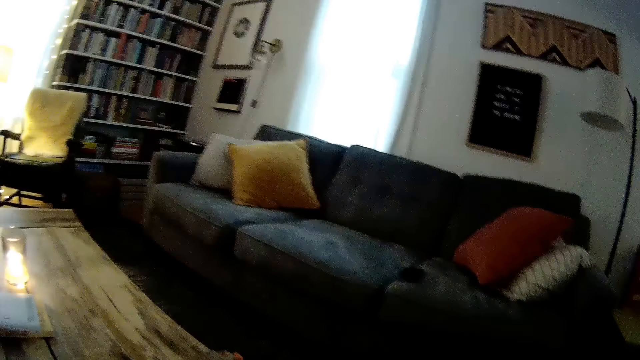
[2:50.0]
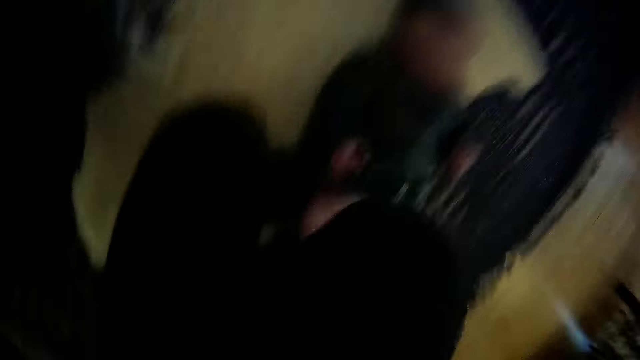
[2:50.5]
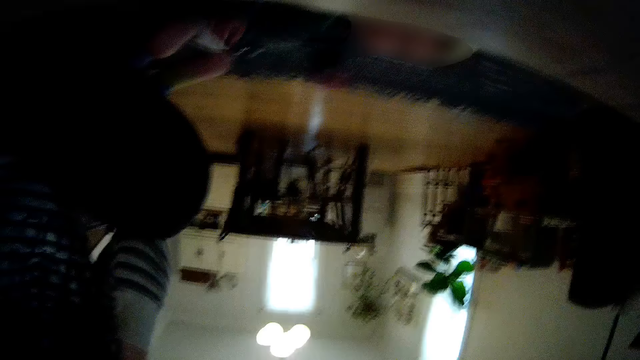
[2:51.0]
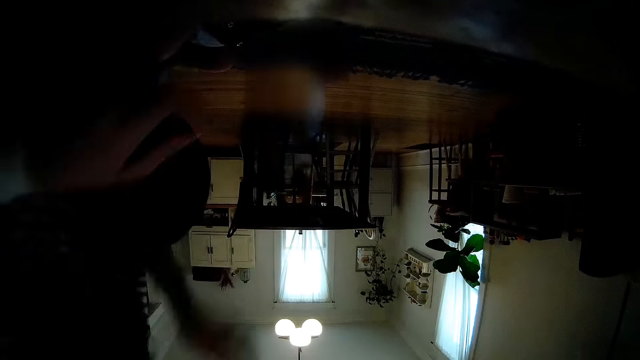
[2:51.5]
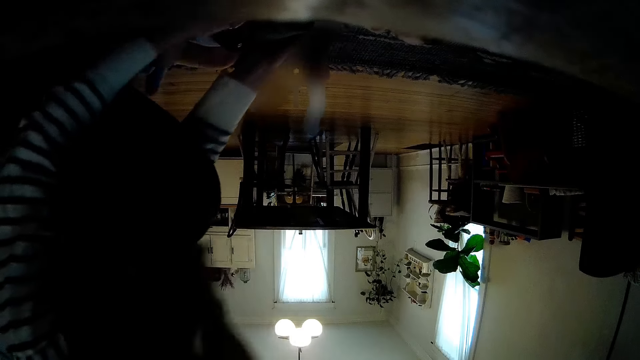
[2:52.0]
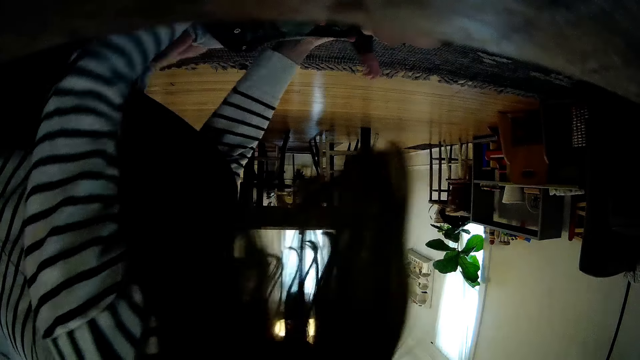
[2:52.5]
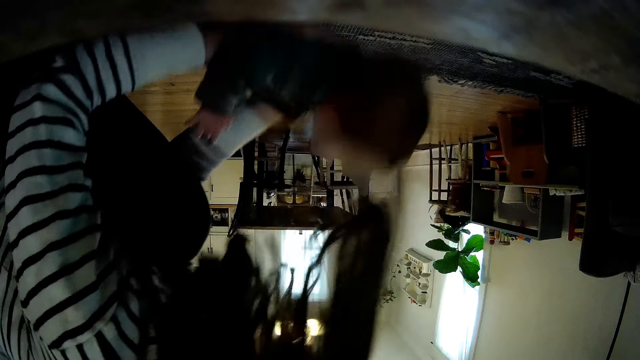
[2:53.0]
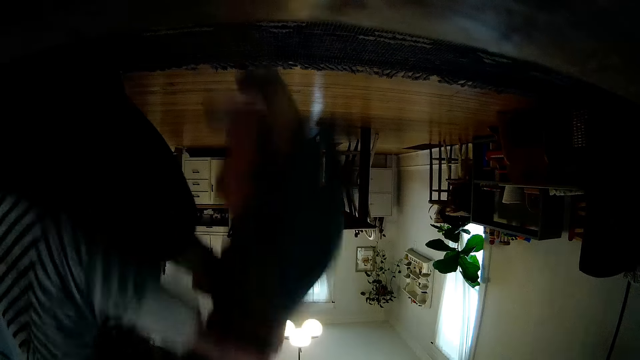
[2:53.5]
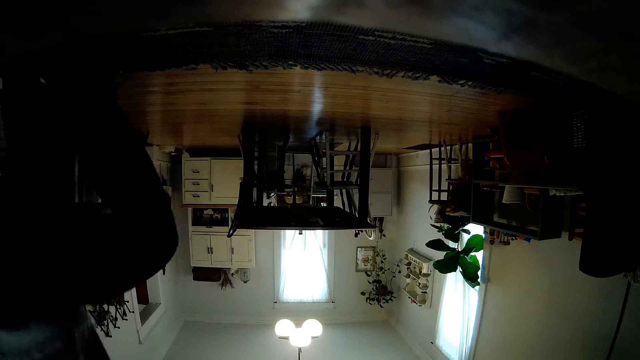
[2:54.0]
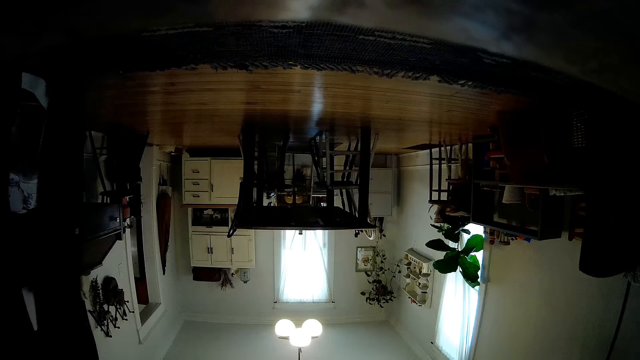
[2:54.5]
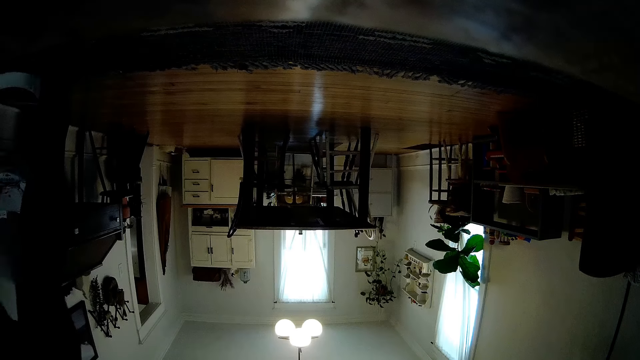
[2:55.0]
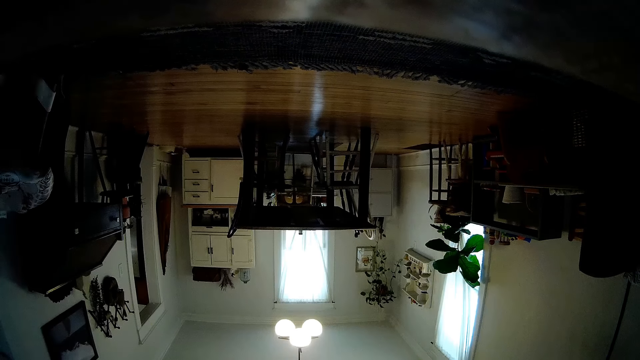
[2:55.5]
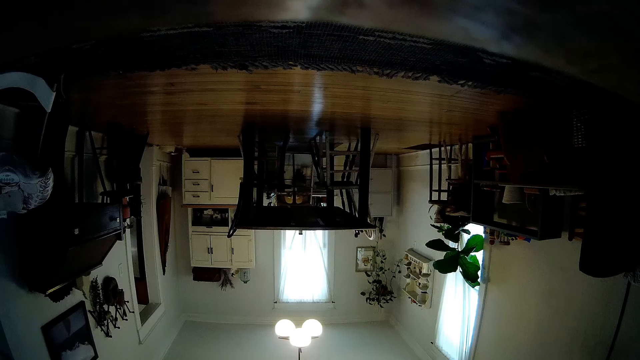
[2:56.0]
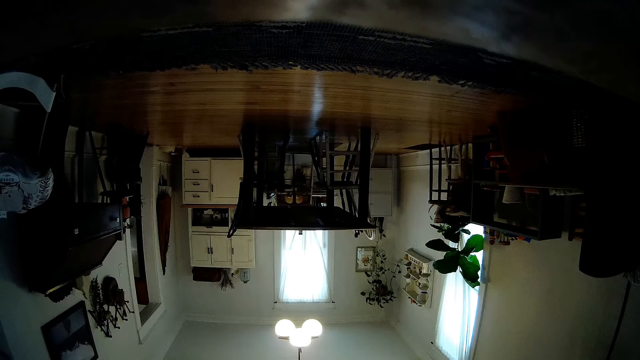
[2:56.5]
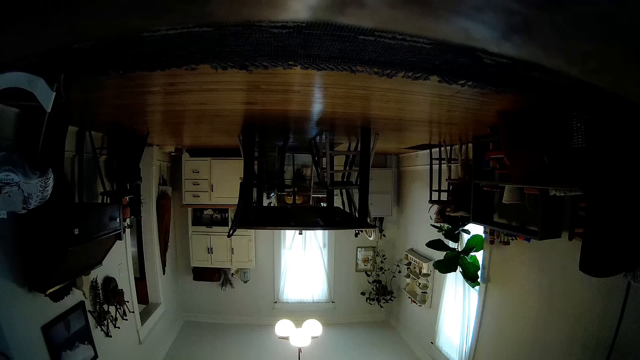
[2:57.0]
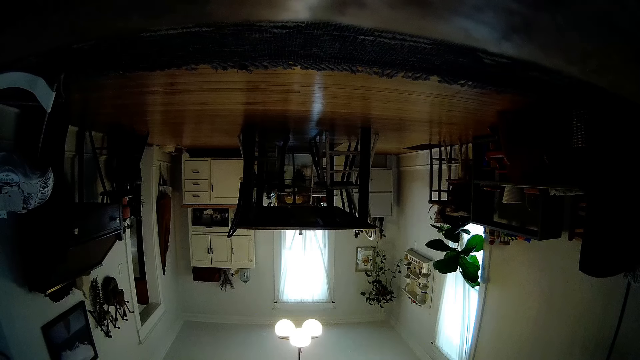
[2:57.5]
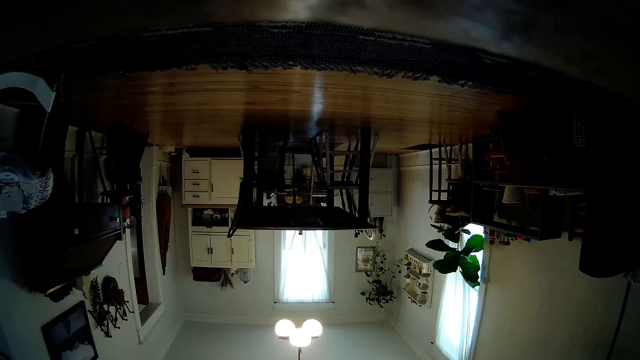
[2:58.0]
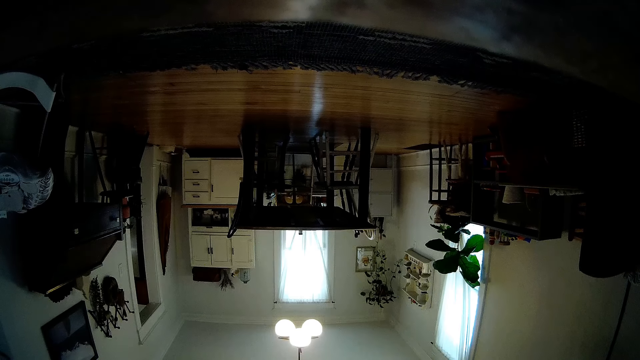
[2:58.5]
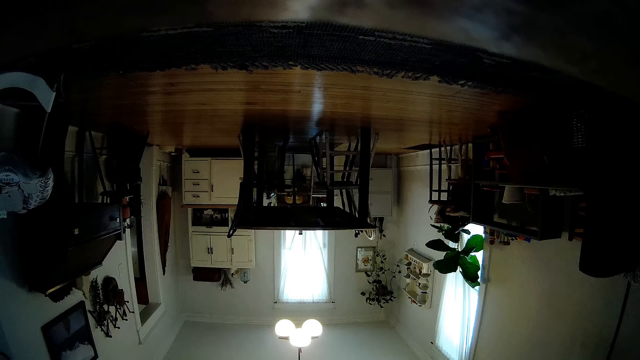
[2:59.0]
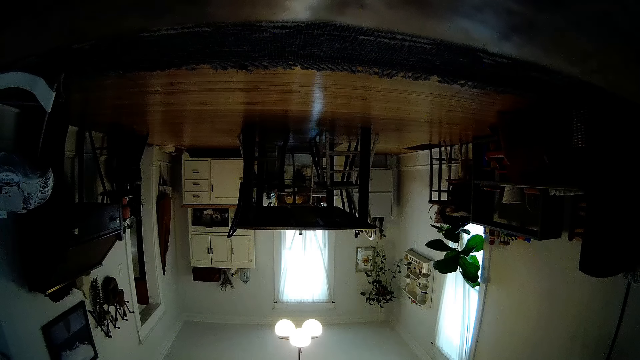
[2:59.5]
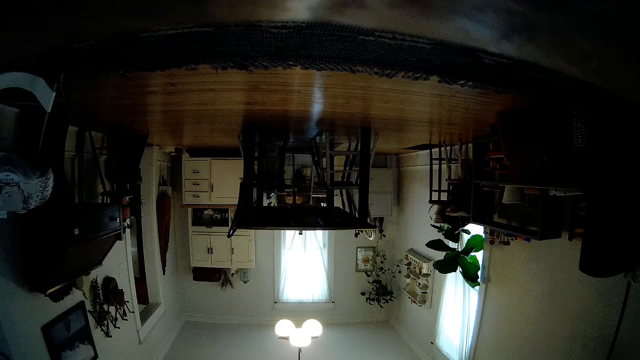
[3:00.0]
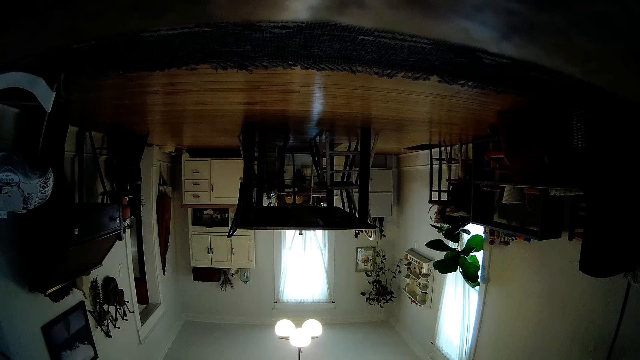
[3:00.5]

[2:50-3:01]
The camera wearer moves her hand. She removes her glasses. She places the camera on the table. She drops her glasses on the ground. She carries the baby from the ground with both hands. She stands up with the baby. She walks to the room, away from the camera.

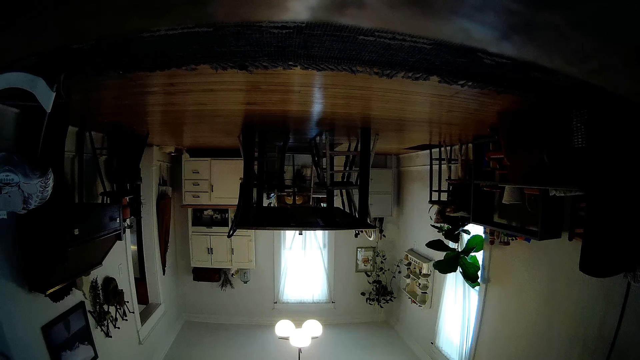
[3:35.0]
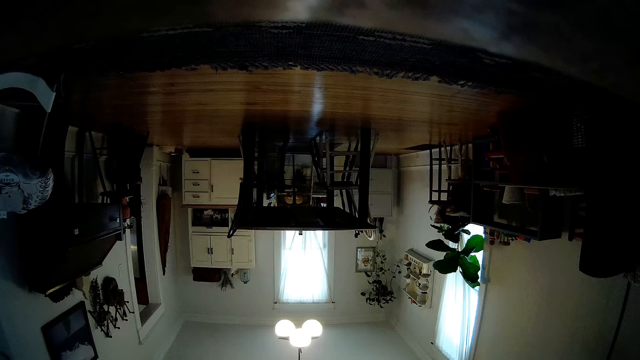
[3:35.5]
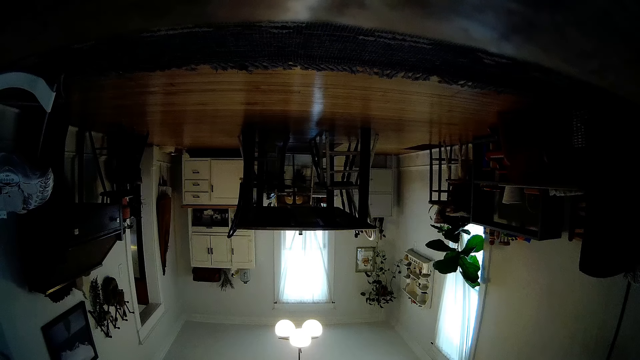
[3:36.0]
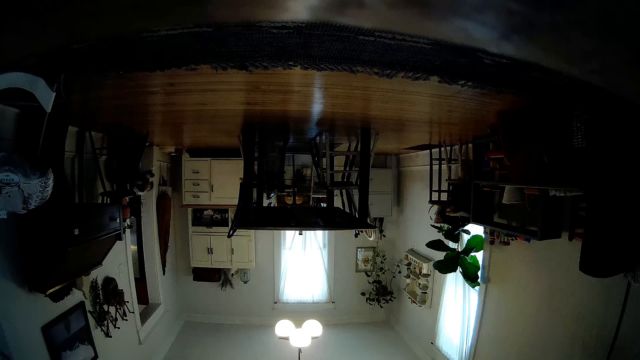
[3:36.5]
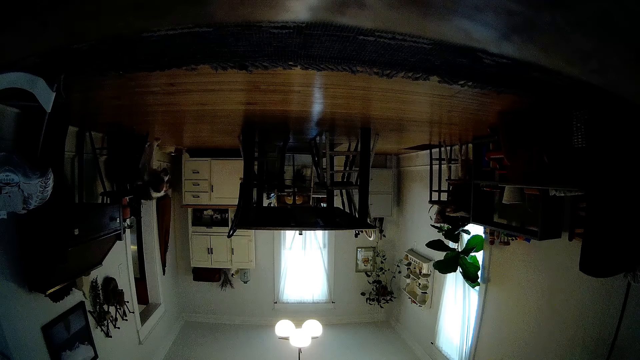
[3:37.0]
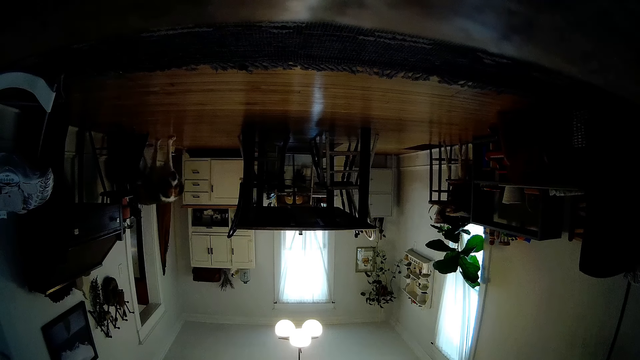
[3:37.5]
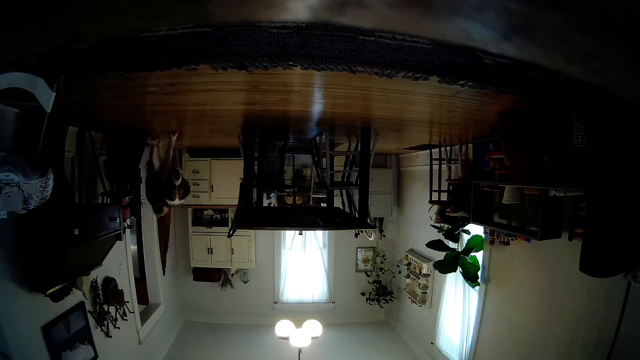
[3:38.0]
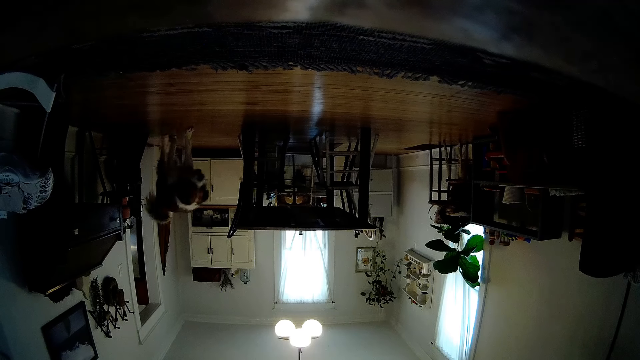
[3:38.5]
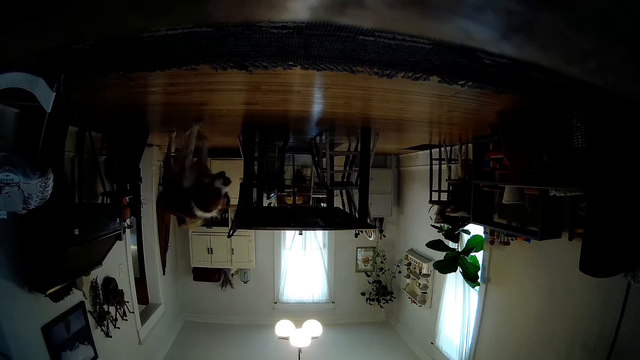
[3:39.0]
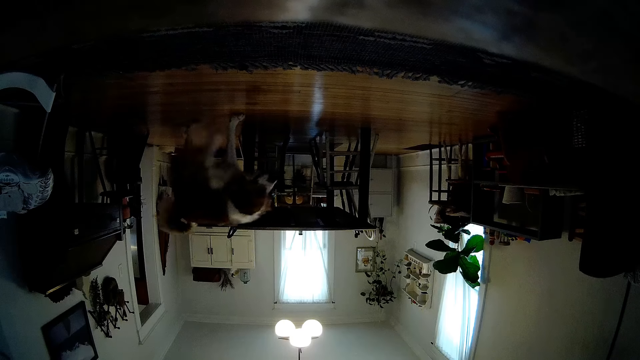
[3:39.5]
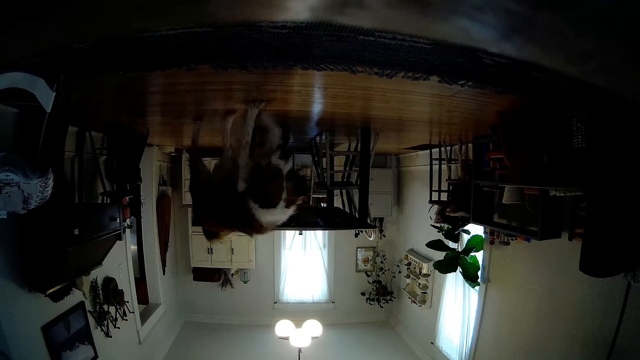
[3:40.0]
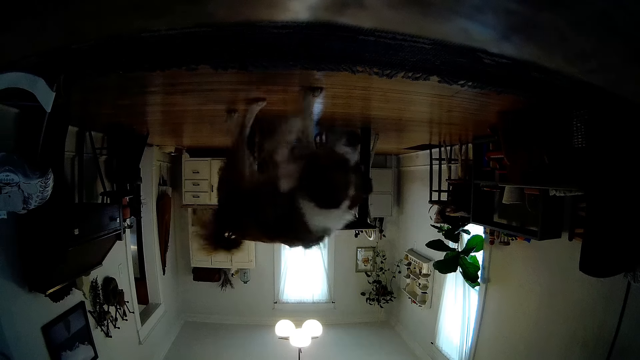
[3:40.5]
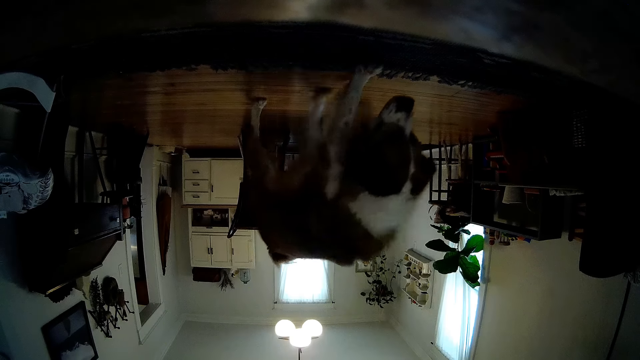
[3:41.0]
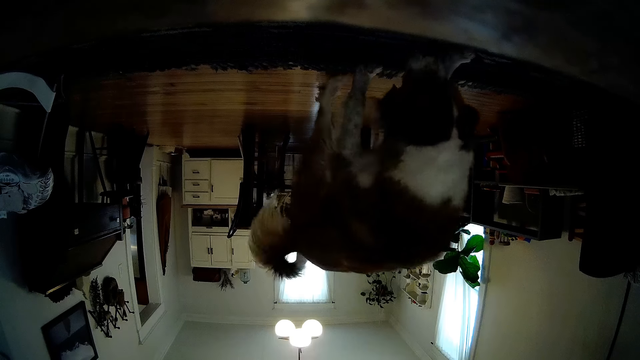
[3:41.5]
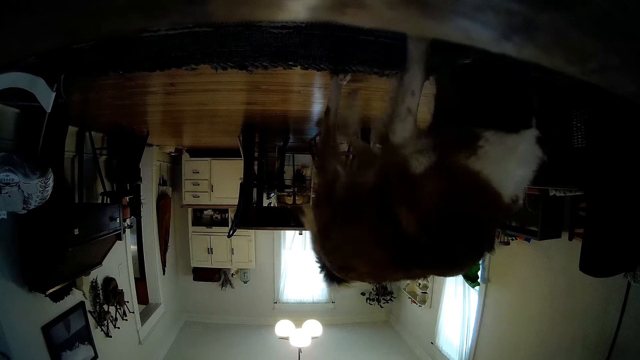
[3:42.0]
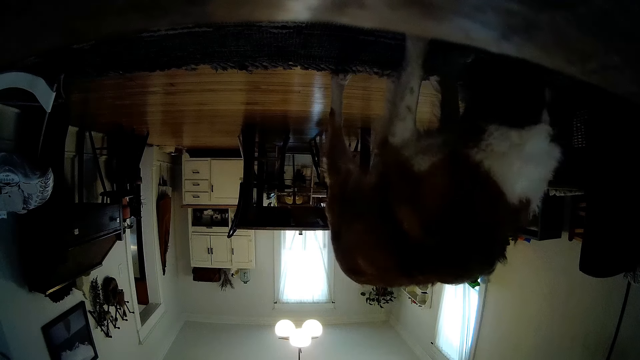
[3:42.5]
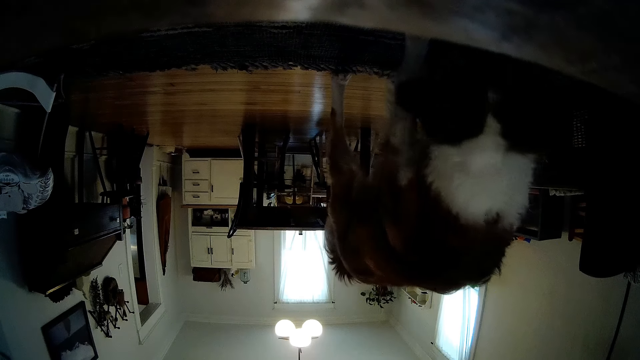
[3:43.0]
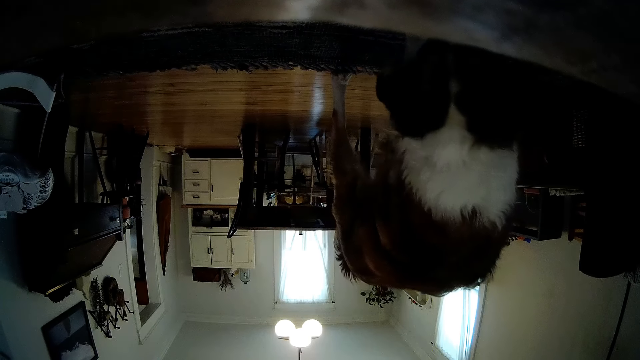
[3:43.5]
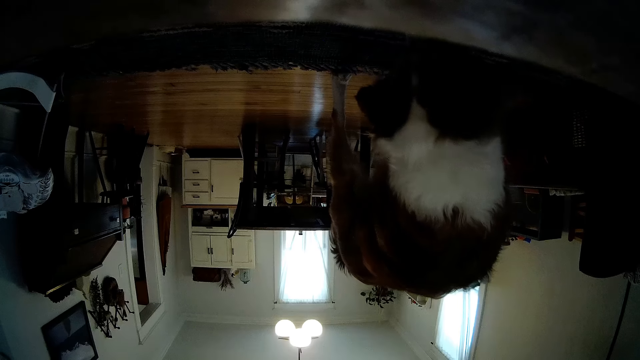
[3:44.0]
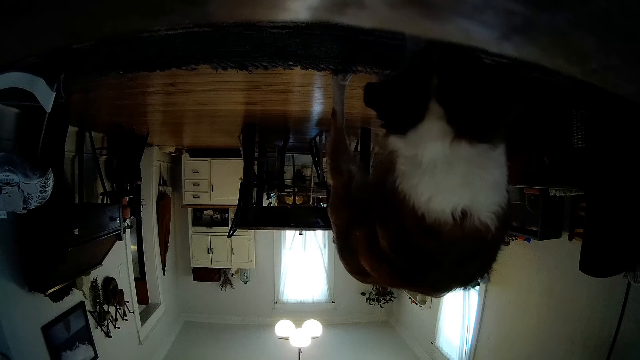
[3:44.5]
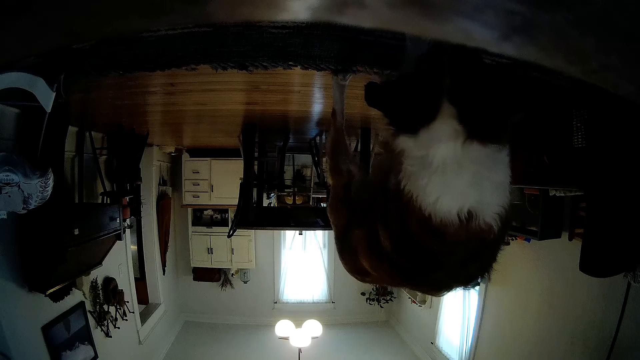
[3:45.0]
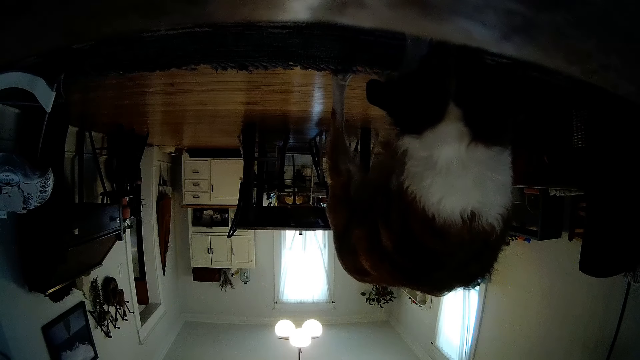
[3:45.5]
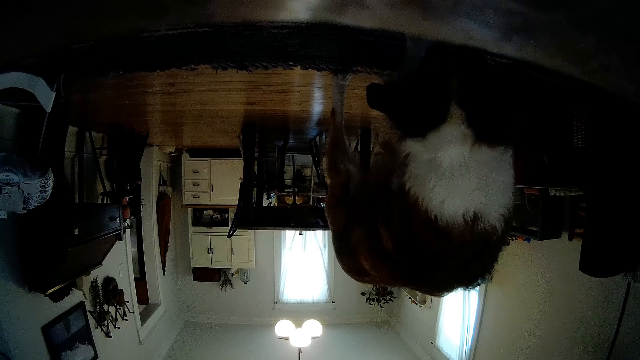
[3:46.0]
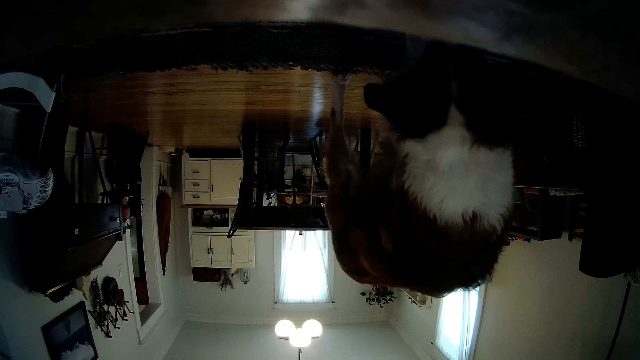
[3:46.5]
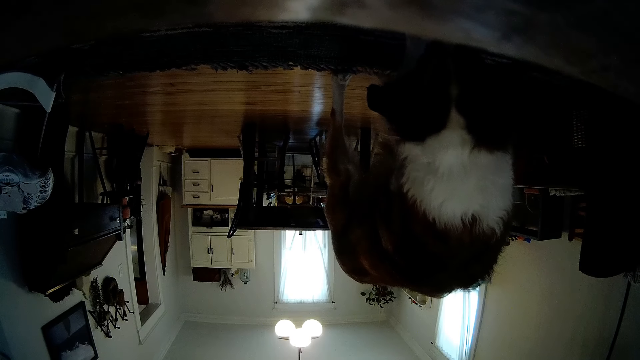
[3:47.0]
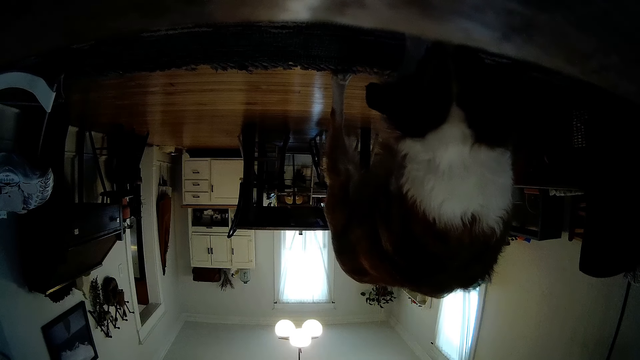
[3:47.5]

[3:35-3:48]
The dog walks into the sitting room.
